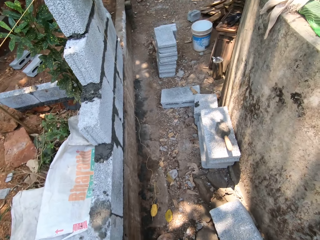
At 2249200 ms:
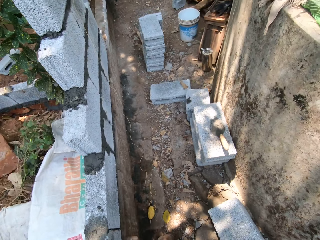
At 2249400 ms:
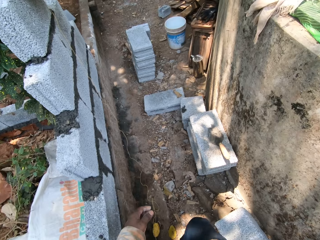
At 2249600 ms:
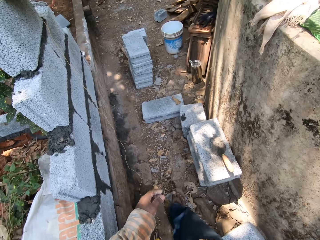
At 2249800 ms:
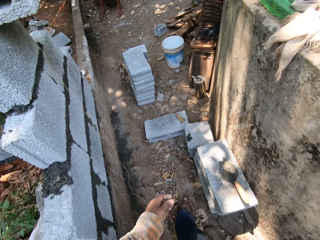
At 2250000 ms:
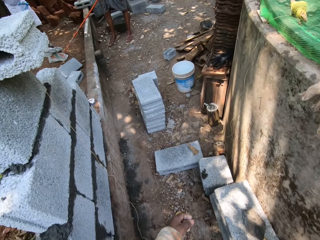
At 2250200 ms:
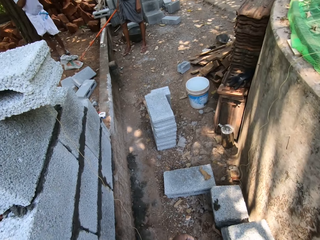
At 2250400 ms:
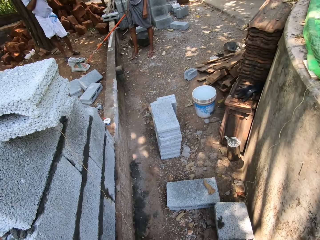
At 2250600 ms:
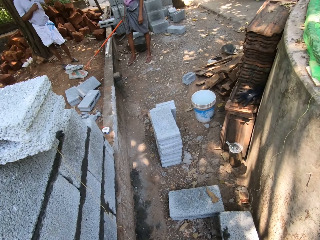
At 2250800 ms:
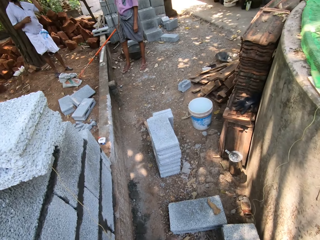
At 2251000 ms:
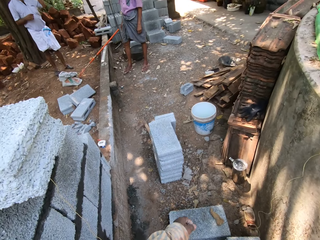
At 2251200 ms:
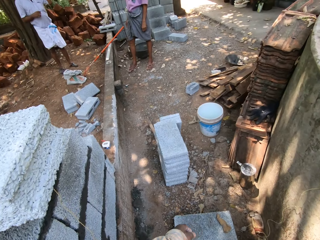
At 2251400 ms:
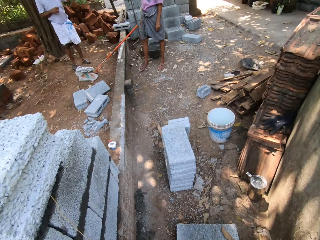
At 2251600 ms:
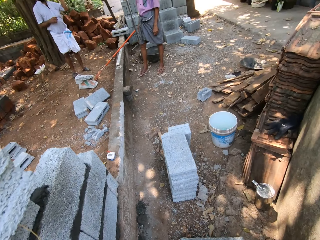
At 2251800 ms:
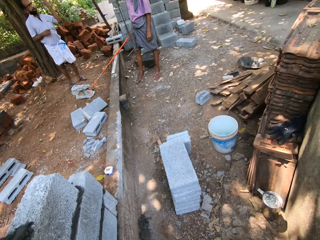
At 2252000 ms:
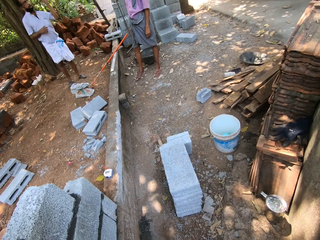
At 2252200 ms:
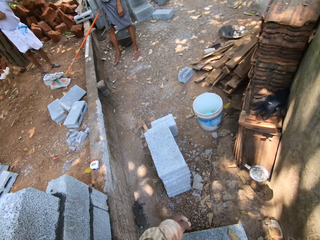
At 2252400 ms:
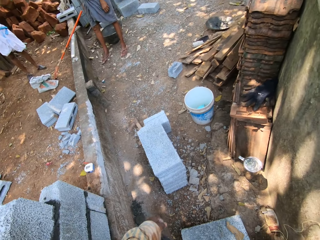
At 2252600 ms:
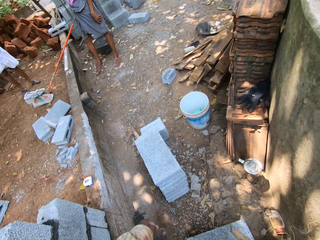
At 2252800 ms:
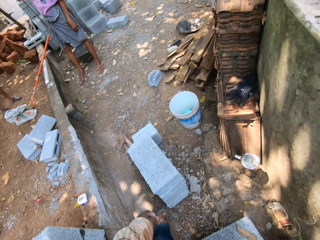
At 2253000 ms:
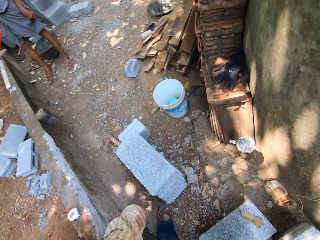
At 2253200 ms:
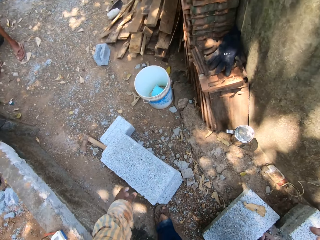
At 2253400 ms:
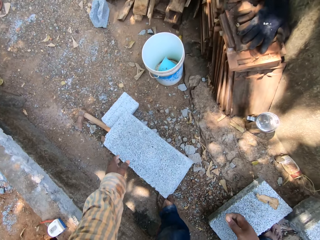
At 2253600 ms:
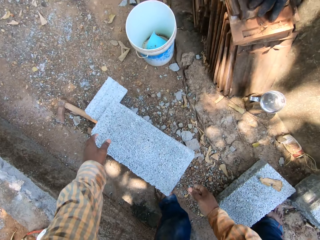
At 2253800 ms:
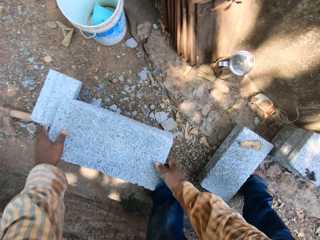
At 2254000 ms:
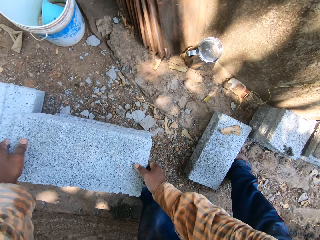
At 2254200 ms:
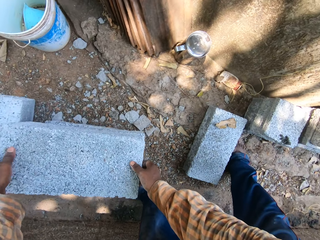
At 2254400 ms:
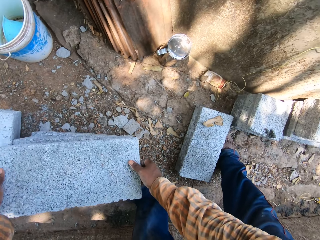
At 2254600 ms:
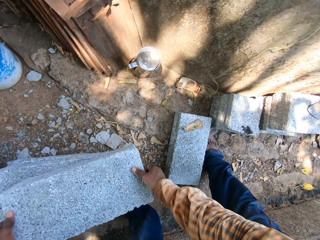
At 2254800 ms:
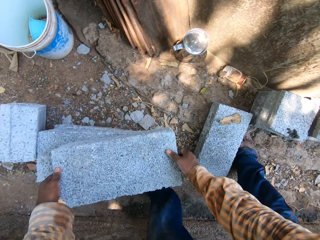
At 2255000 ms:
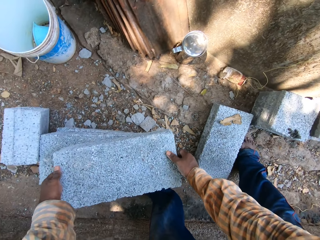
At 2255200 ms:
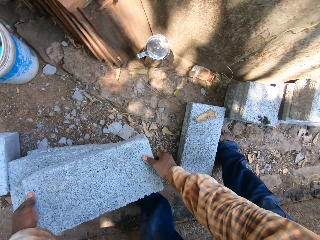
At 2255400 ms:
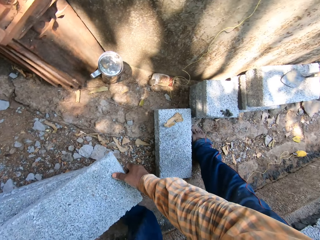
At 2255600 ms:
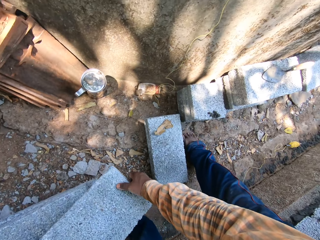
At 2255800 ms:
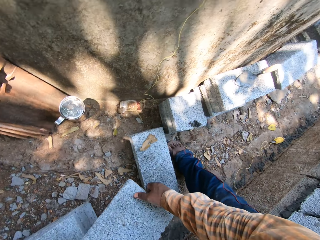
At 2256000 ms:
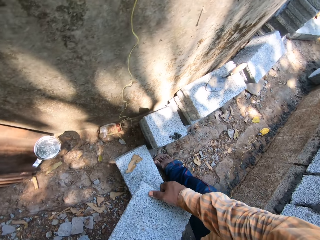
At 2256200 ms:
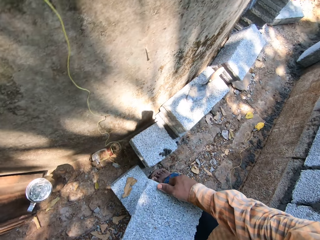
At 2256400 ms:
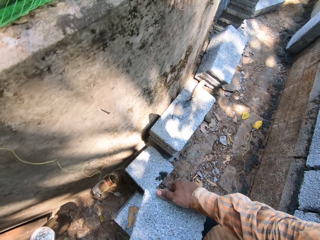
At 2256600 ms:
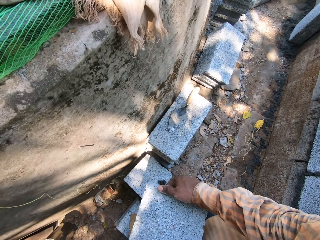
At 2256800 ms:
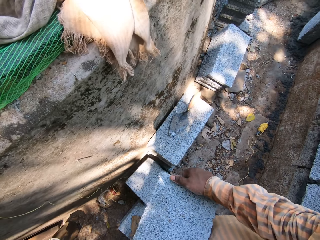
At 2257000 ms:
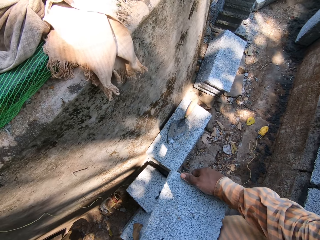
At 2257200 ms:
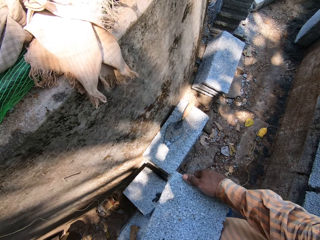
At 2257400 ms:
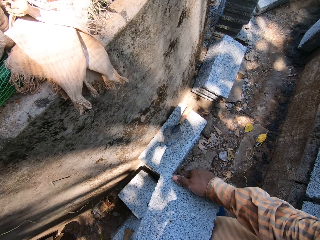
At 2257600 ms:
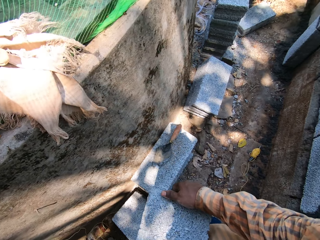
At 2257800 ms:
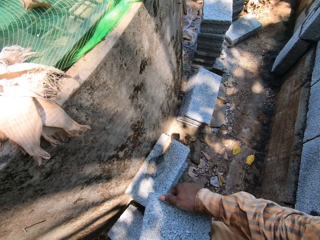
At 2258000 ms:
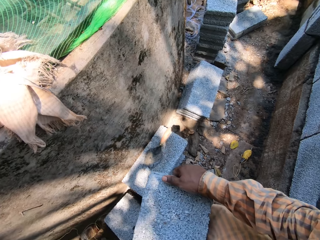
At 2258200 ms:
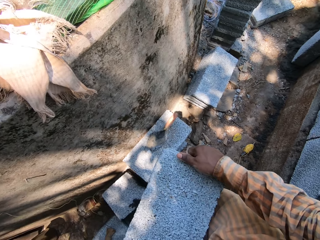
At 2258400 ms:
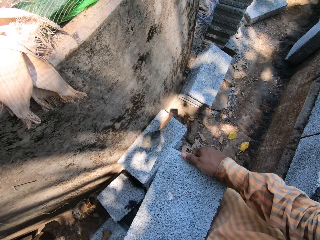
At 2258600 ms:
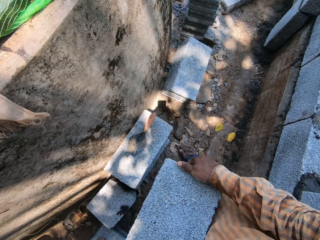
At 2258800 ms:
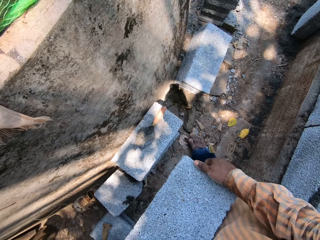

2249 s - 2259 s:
A man converses with another man. The camera wearer picks a cement block from a stack of cement blocks with both hands.

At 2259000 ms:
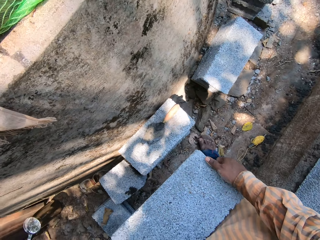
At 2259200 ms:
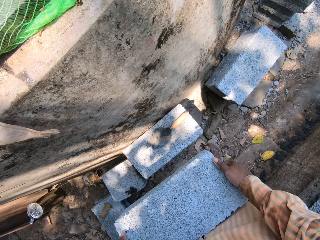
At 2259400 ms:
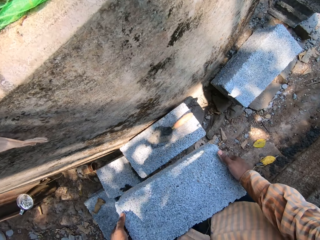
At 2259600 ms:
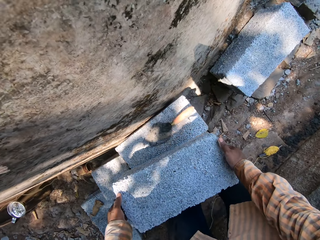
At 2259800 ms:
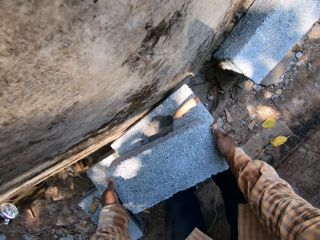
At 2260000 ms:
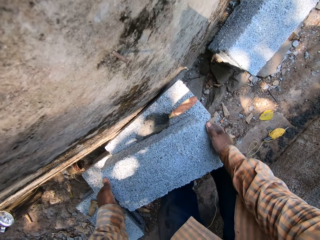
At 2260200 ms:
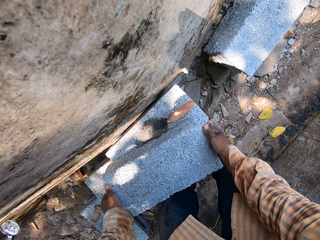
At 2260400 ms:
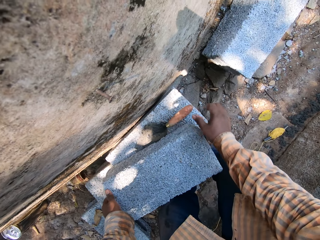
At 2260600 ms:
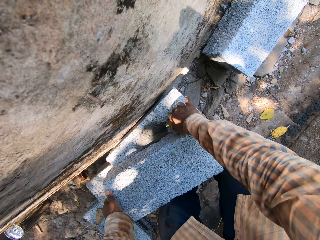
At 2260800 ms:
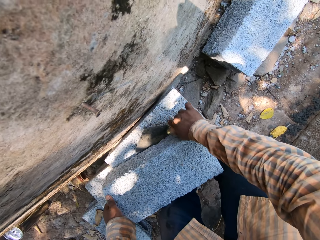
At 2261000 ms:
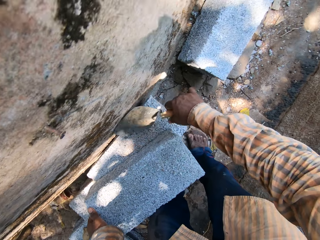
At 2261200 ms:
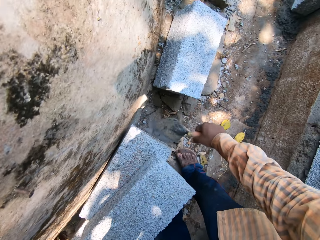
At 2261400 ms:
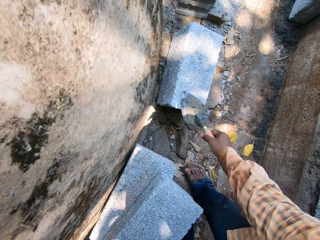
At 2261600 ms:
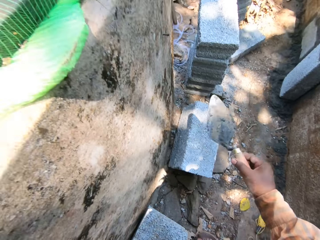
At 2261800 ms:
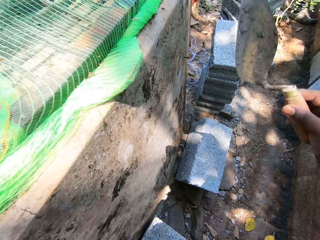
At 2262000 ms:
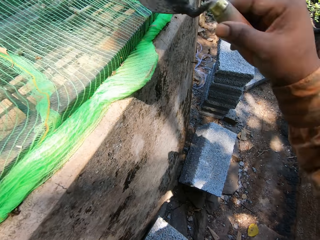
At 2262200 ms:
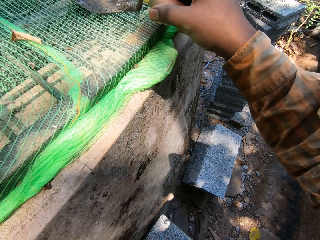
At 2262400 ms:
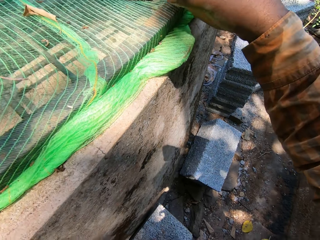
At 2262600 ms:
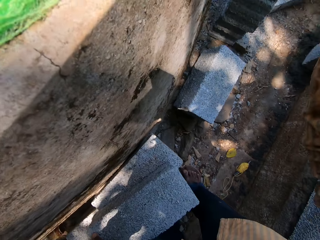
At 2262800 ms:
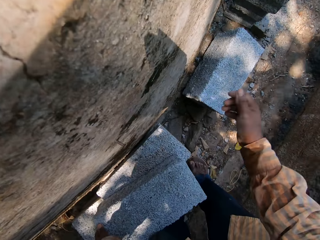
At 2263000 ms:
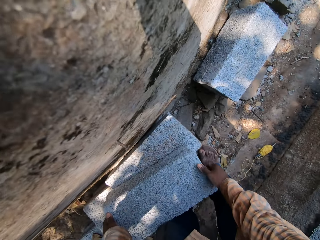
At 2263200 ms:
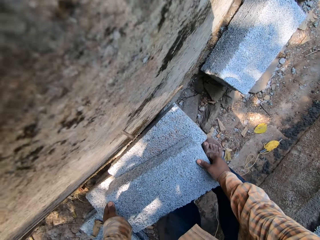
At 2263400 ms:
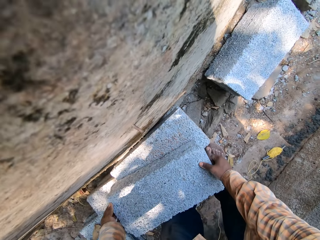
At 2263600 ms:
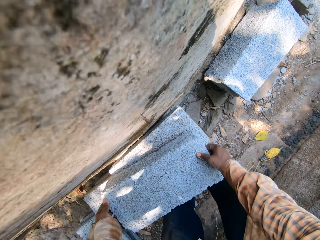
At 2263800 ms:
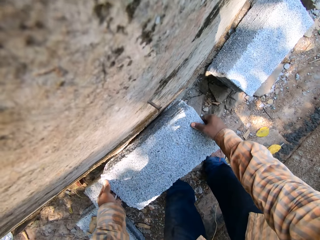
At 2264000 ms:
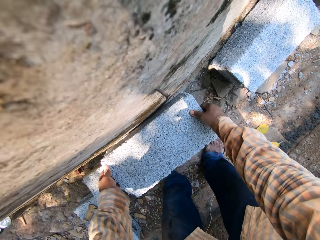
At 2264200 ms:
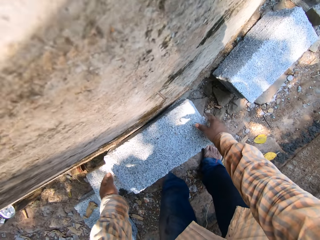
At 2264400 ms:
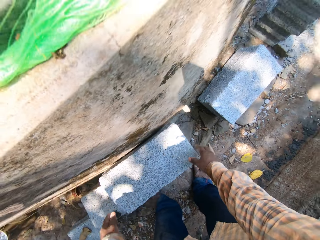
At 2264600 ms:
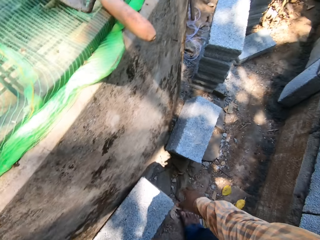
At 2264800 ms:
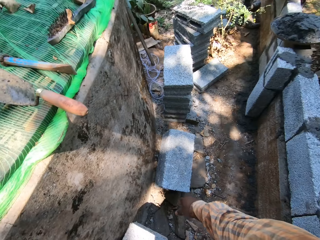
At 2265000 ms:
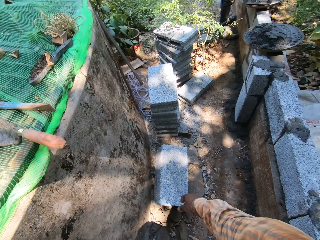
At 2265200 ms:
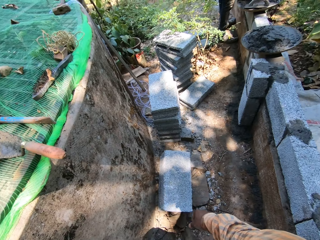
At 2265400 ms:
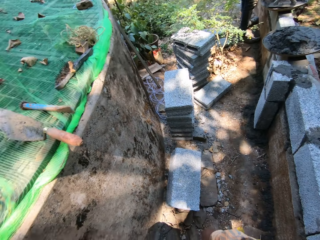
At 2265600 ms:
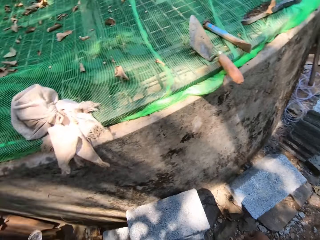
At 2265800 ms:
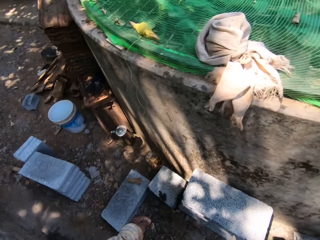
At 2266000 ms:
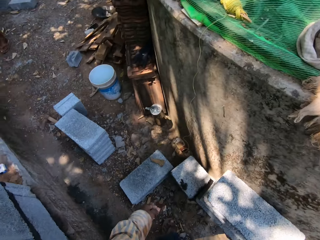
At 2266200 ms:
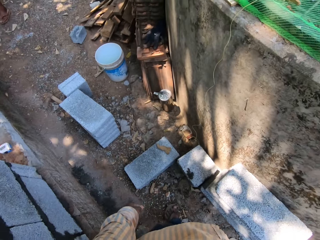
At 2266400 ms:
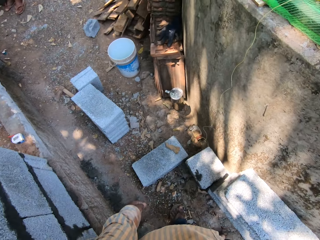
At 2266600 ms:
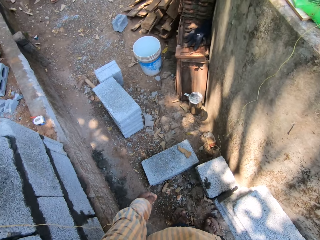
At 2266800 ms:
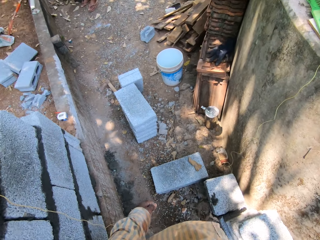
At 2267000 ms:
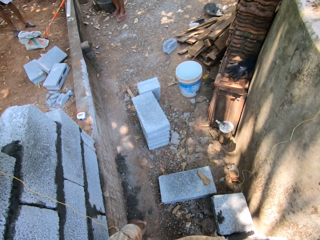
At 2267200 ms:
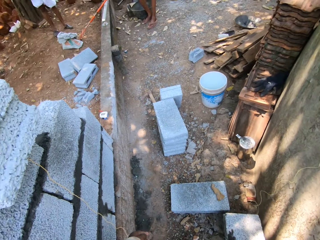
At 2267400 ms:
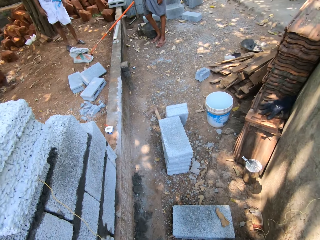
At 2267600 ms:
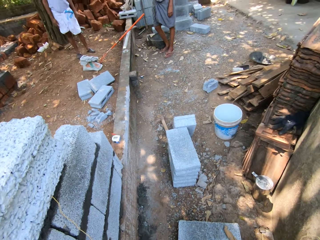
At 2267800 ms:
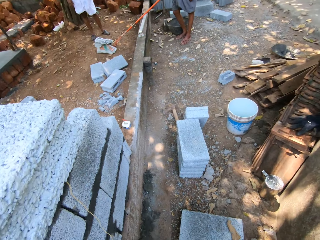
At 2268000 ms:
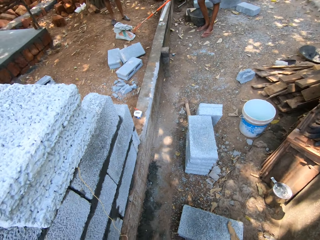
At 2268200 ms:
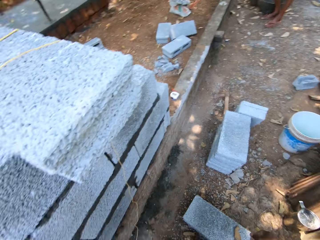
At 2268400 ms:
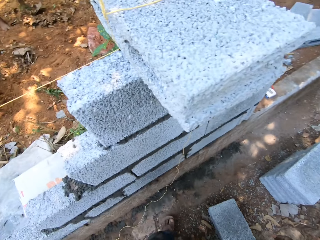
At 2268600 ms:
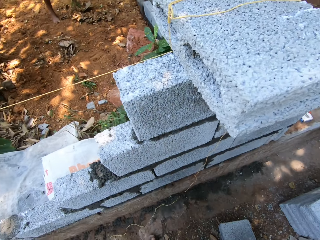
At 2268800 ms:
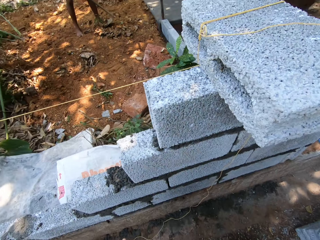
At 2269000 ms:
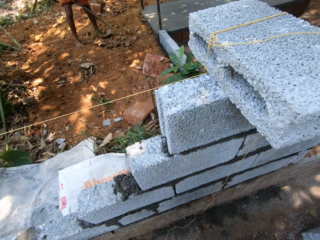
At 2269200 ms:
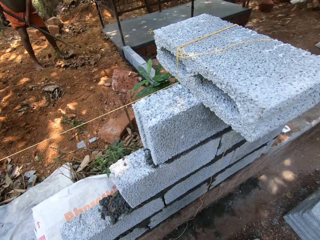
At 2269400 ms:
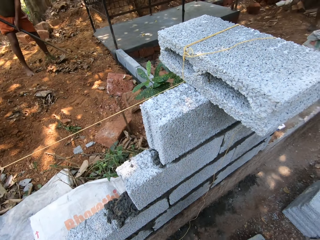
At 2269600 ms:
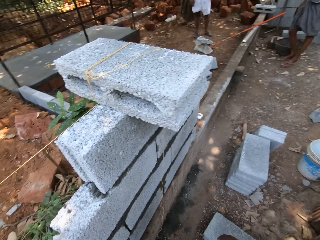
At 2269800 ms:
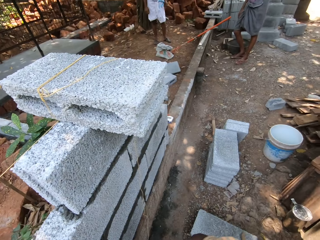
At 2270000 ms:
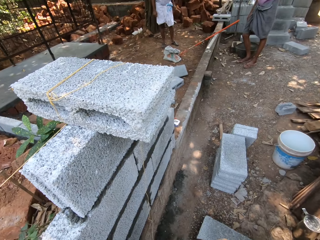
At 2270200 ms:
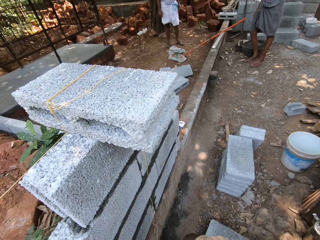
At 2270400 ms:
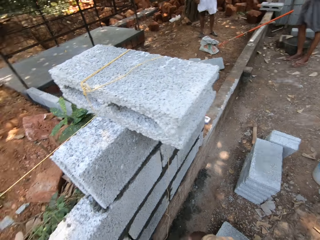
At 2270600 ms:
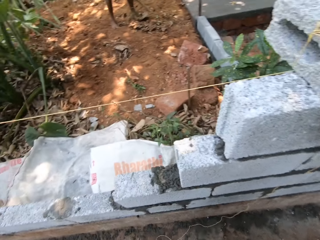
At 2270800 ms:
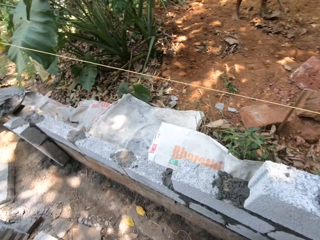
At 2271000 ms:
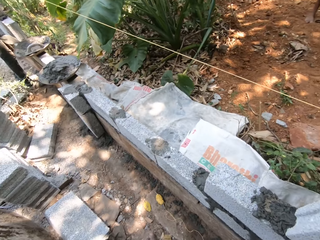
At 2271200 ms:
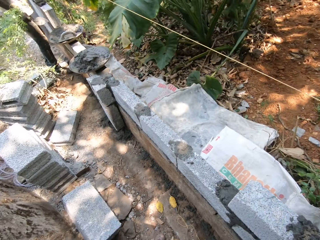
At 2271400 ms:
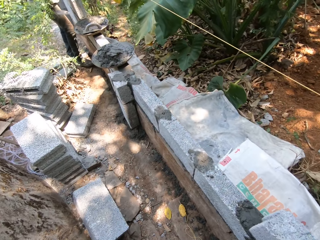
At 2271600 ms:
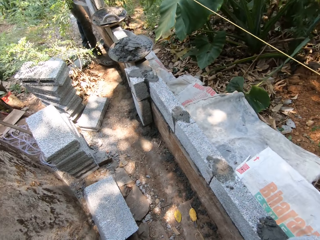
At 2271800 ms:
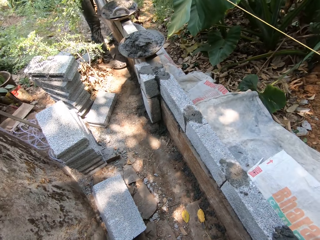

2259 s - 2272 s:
The camera wearer places the cement block on a stack of cement blocks with both hands. He picks a trowel from the stack of cement blocks with his right hand. He places the trowel on a net with his right hand. He adjusts the cement block on the stack of cement blocks with both hands. He looks around. A man converses with another man.
